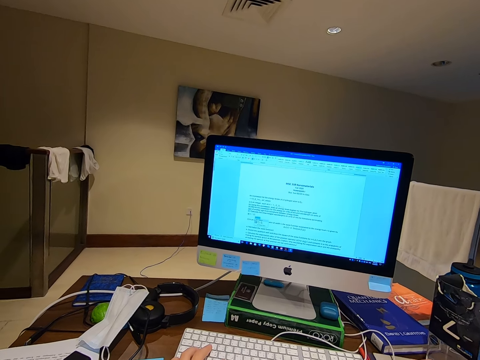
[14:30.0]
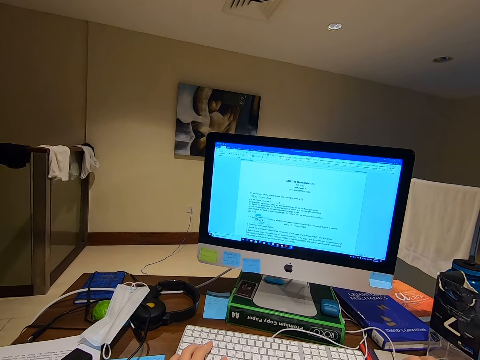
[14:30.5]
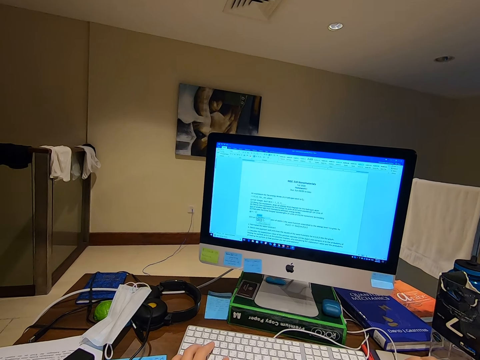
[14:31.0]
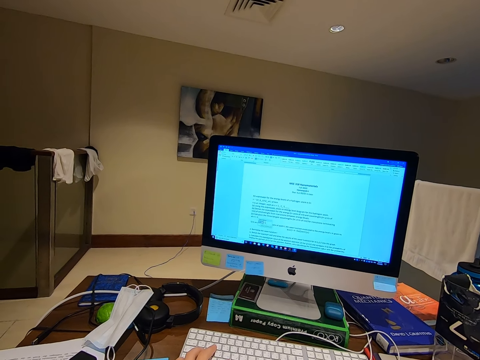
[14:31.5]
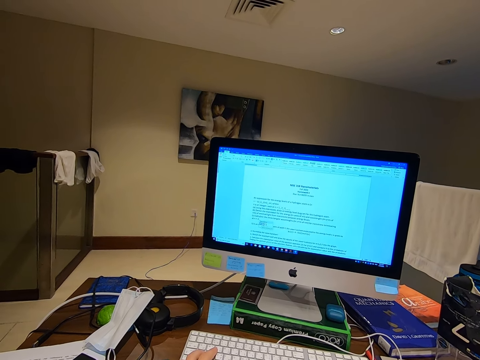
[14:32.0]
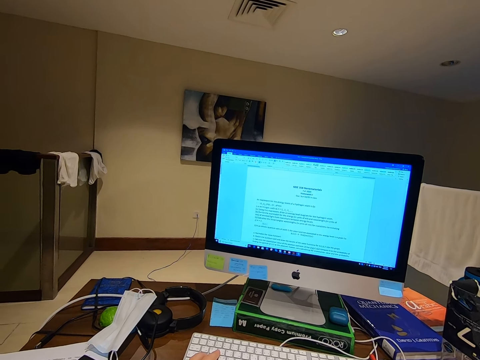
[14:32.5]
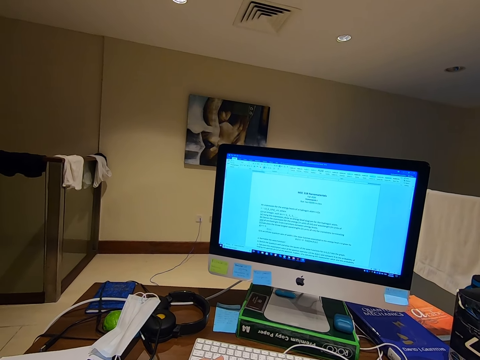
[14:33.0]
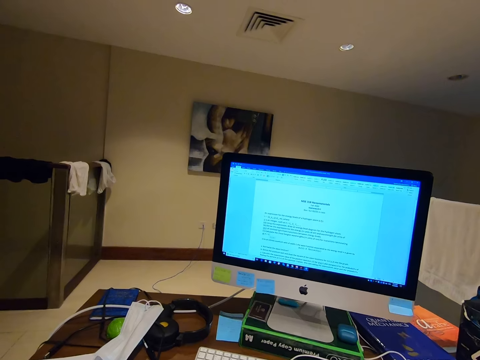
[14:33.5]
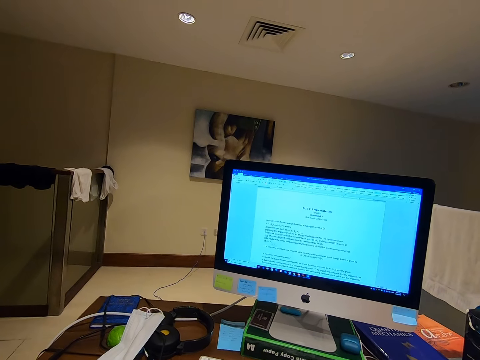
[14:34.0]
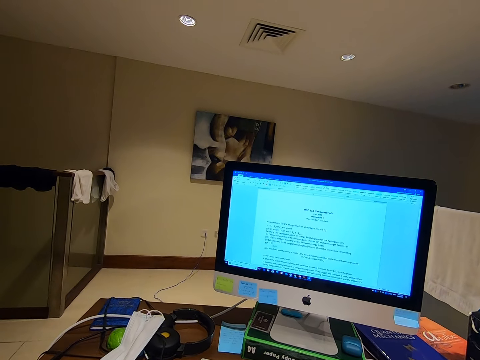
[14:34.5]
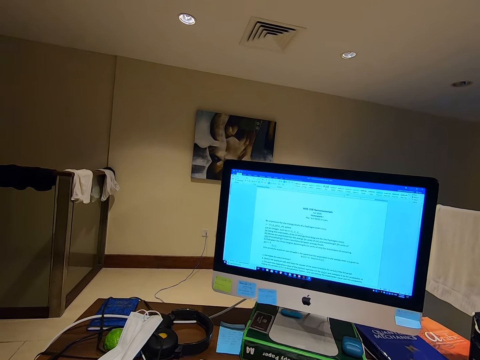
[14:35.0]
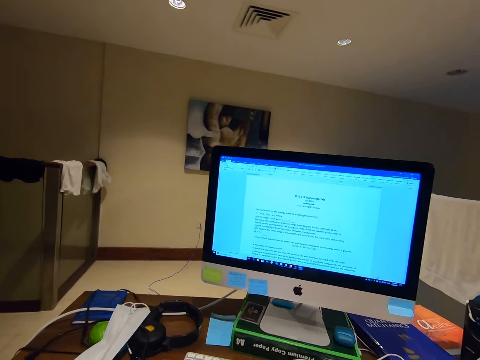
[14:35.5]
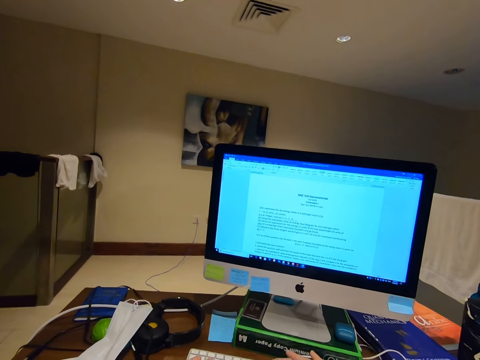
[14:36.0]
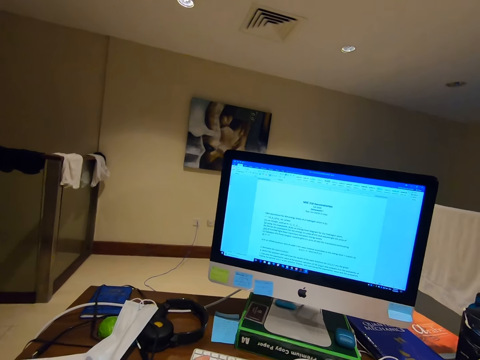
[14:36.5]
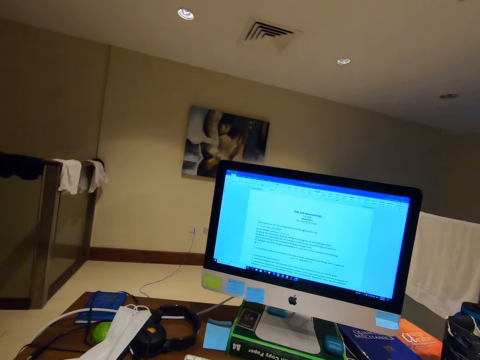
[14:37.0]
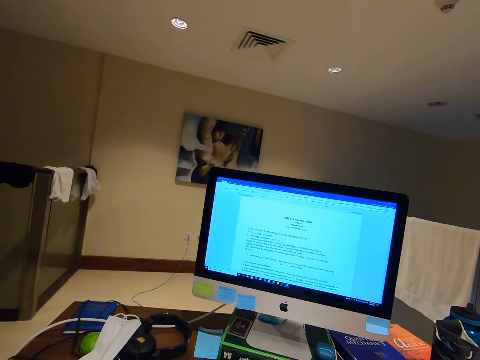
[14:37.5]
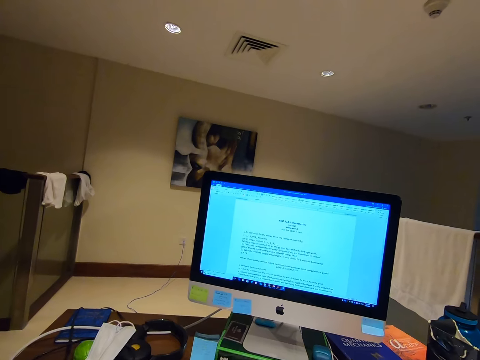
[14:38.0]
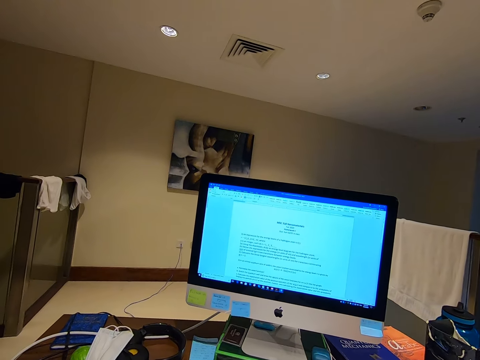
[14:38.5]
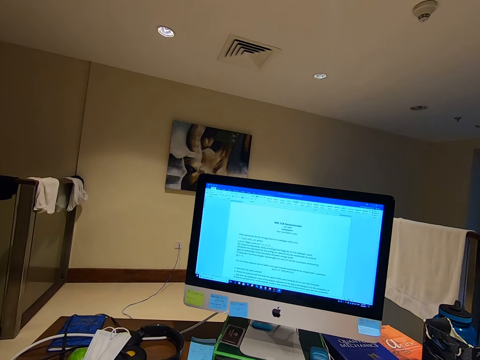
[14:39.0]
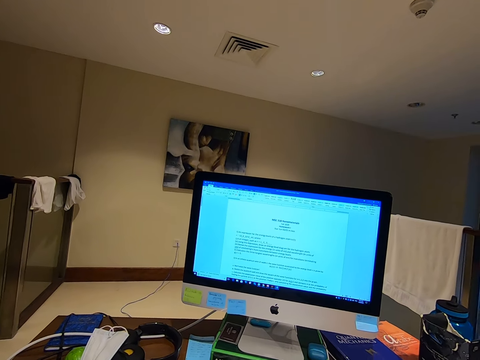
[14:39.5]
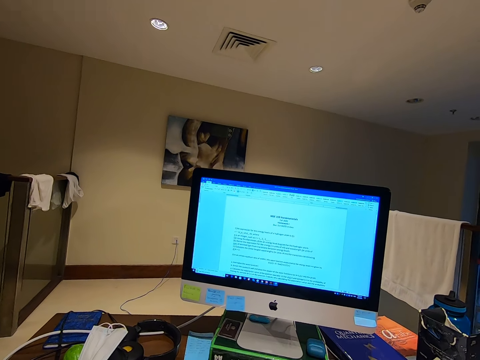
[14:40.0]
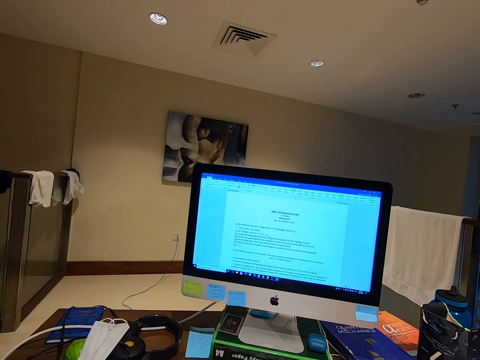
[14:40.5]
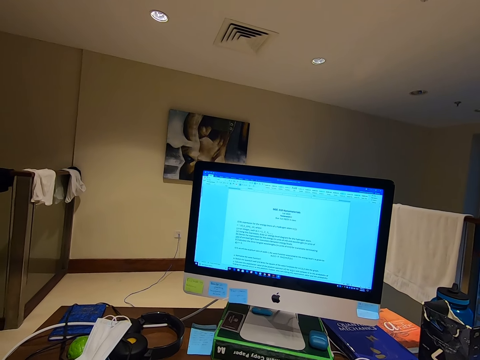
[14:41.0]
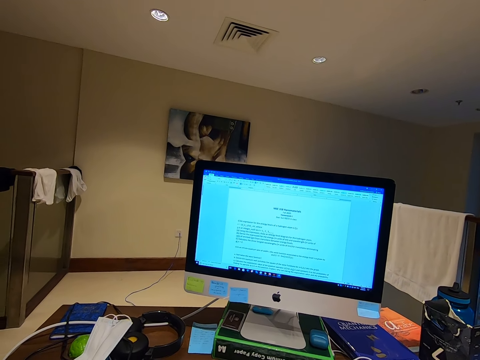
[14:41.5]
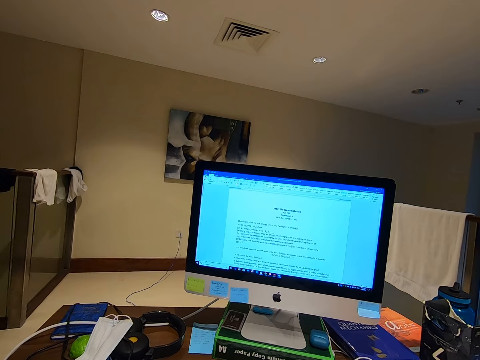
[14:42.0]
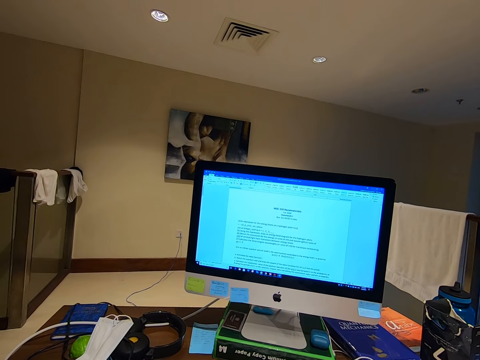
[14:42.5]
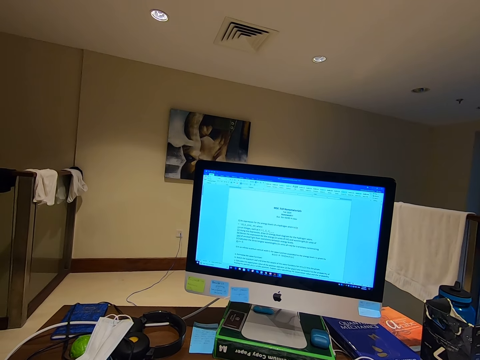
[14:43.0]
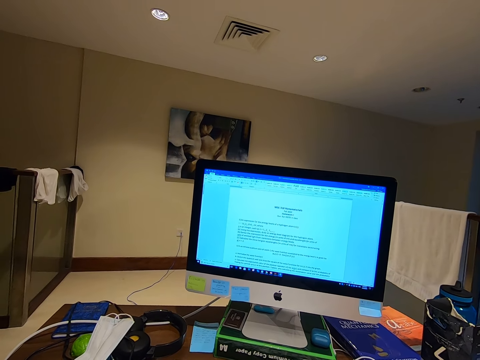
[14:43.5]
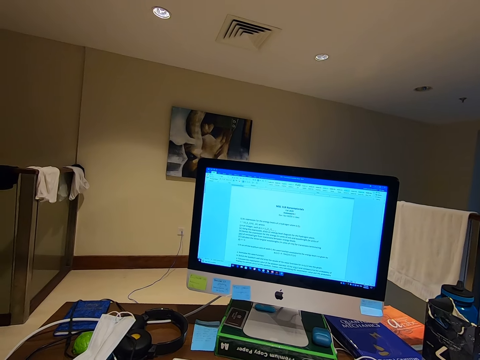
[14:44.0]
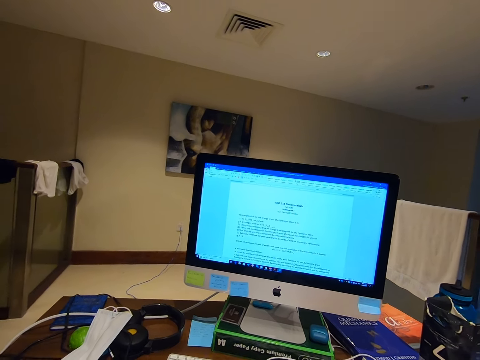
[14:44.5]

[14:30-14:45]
The camera wearer dials a keyboard.

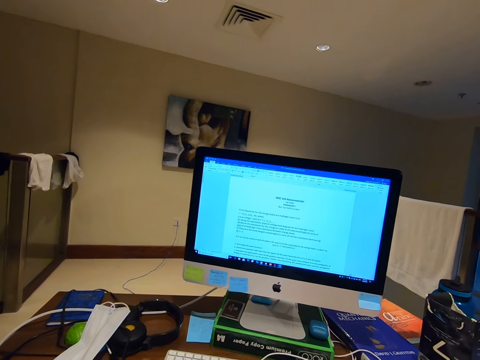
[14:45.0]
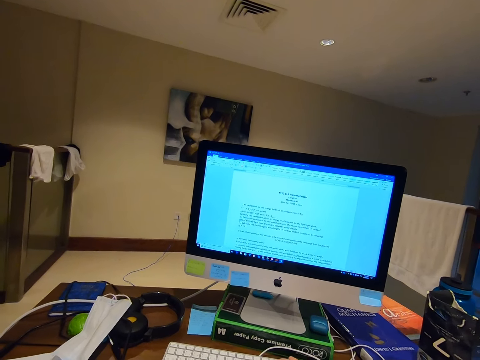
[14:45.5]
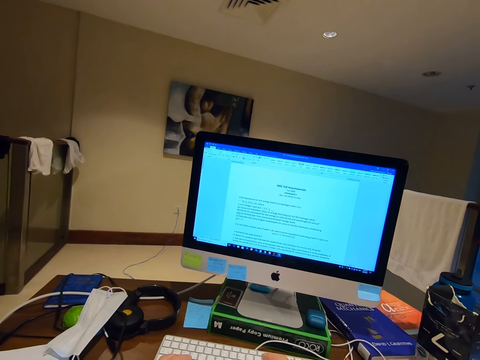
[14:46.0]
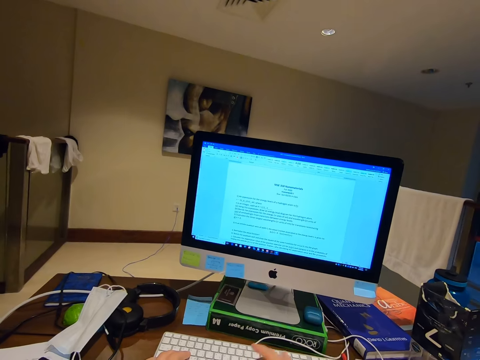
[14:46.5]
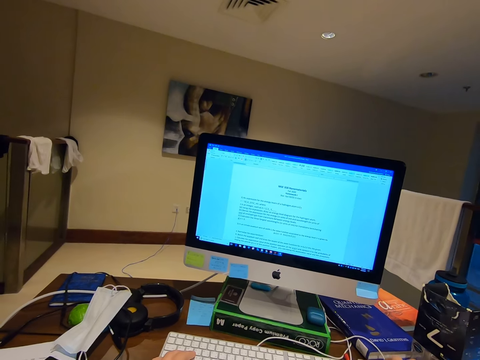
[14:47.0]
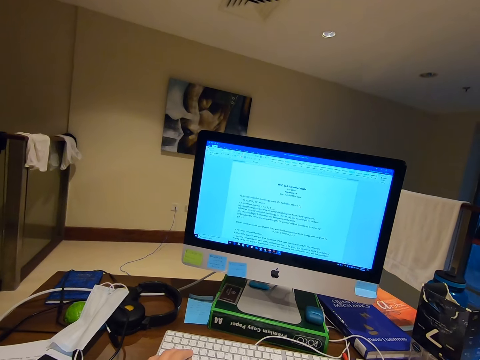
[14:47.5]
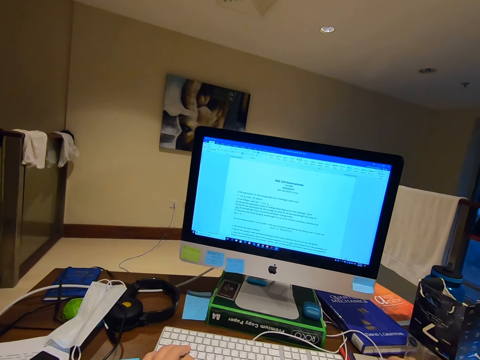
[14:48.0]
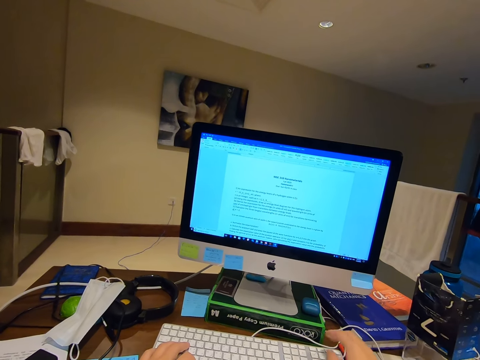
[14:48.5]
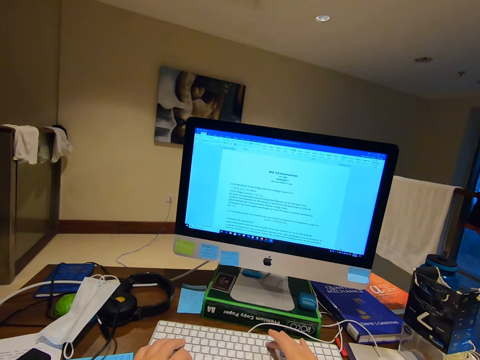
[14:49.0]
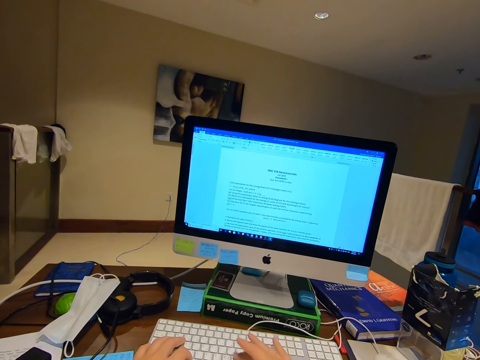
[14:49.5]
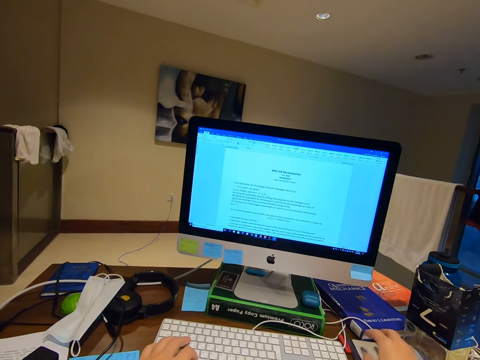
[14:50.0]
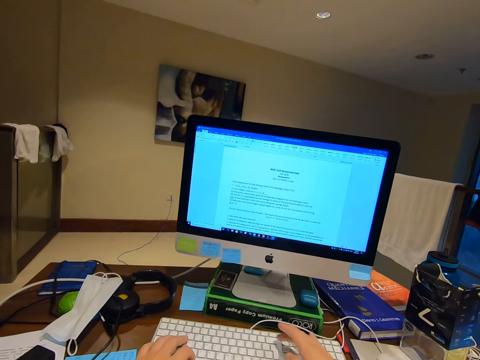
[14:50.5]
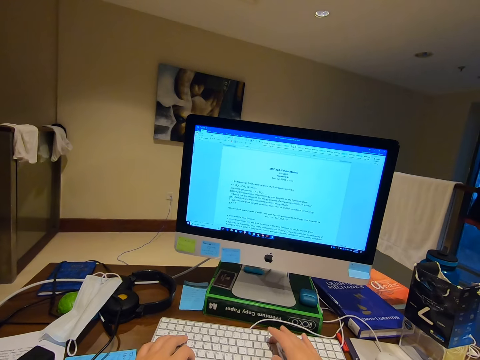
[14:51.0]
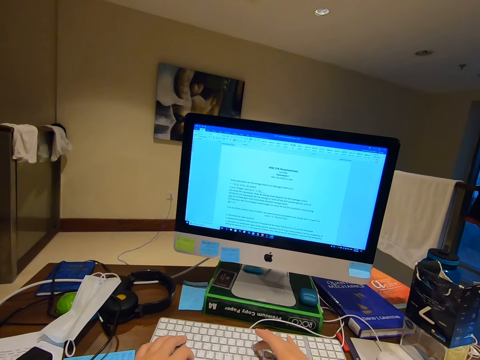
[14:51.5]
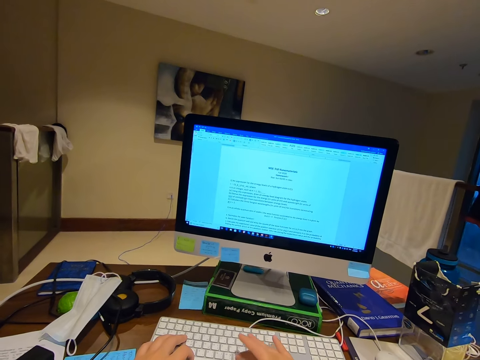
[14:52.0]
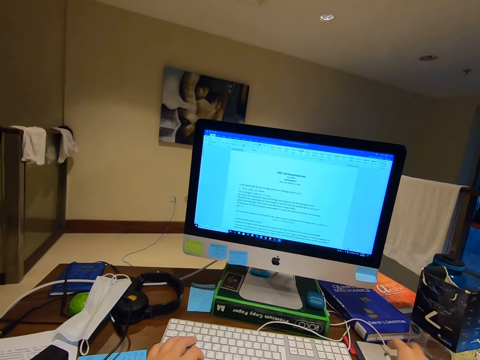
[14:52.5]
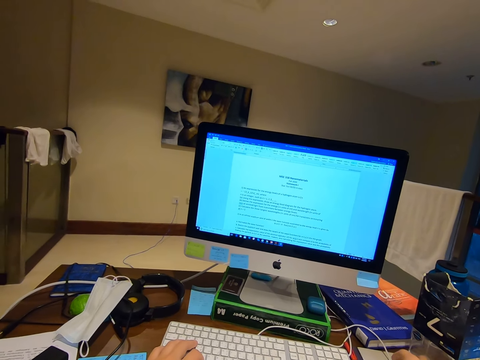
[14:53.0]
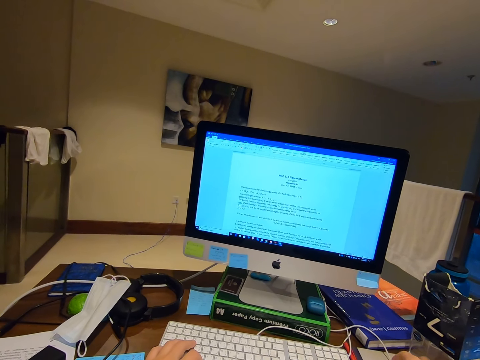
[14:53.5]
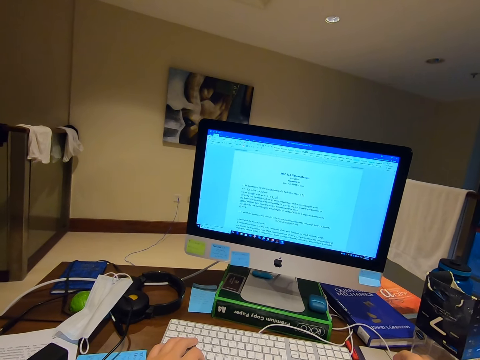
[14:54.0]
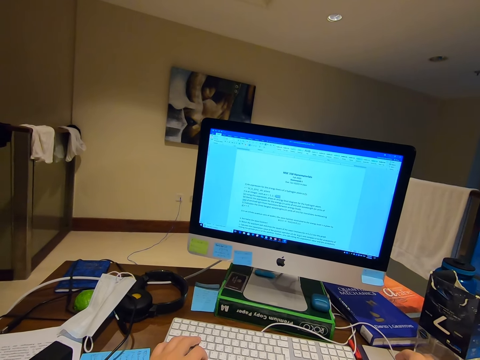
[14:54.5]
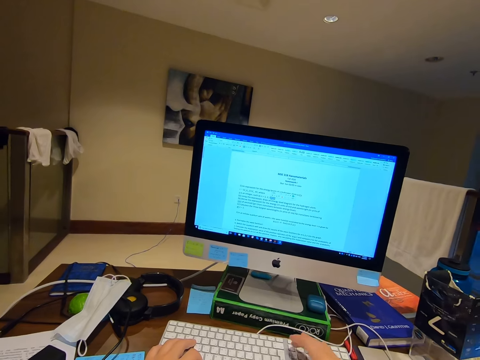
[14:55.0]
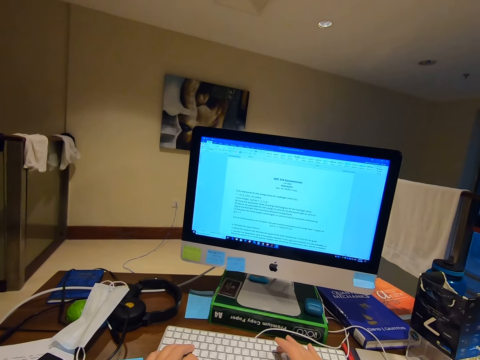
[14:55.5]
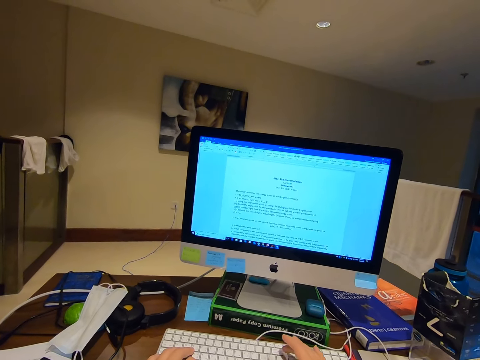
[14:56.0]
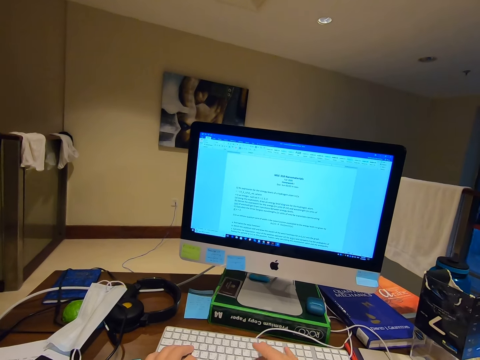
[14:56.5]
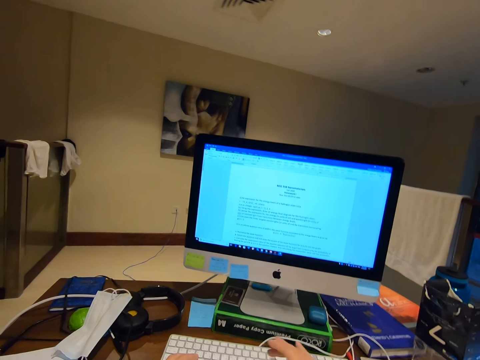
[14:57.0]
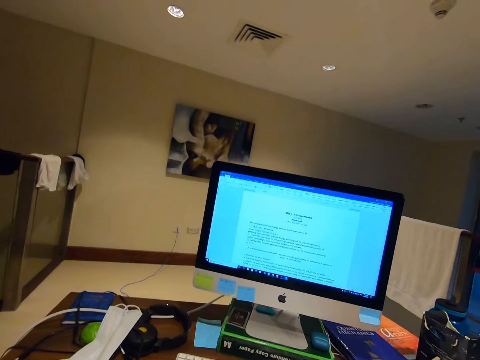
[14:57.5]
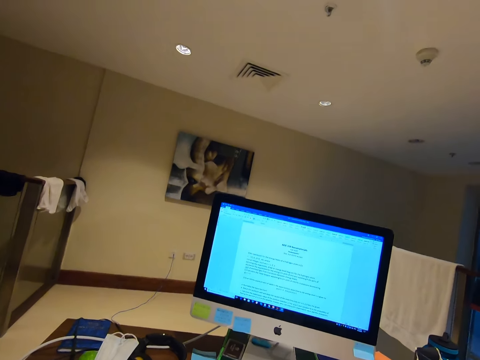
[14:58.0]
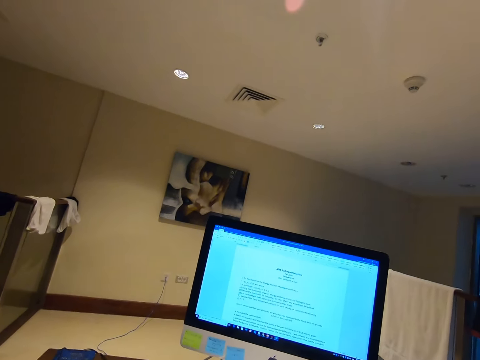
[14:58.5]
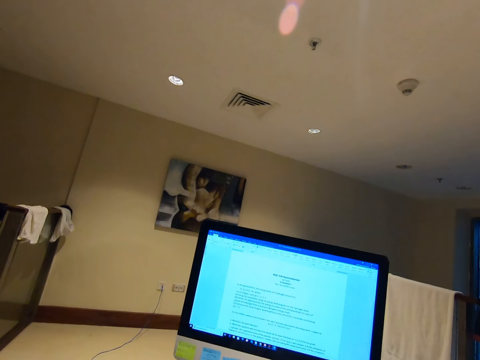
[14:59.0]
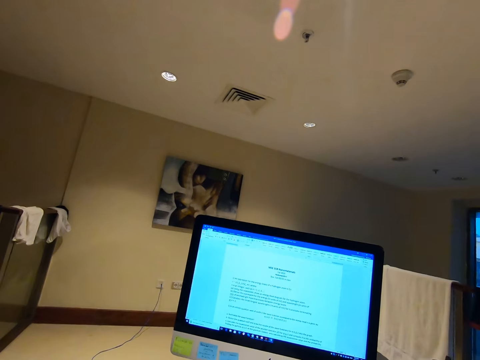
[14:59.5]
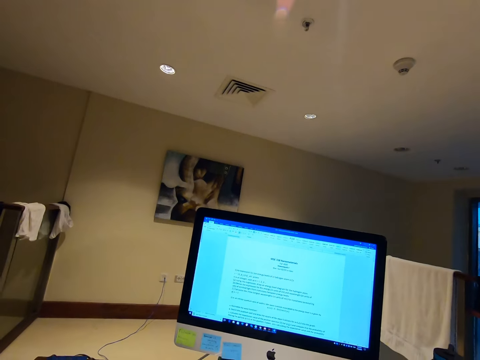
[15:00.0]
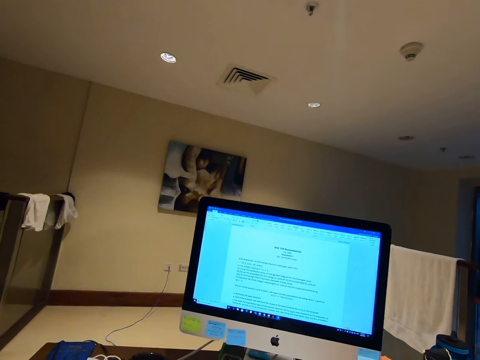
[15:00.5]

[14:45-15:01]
The camera wearer presses the computer keyboard. They move the mouse. They dial the keyboard.
